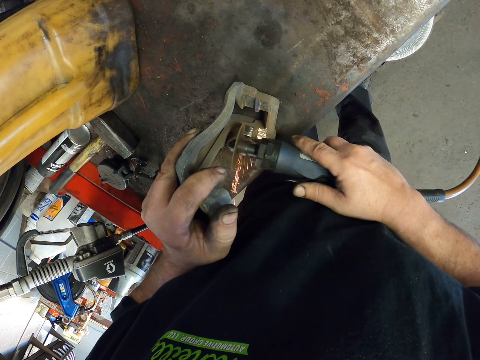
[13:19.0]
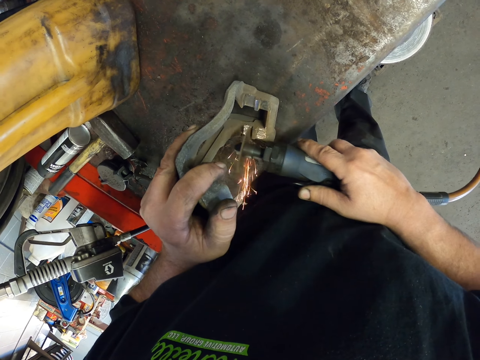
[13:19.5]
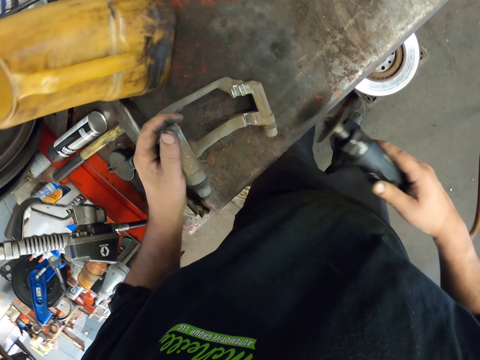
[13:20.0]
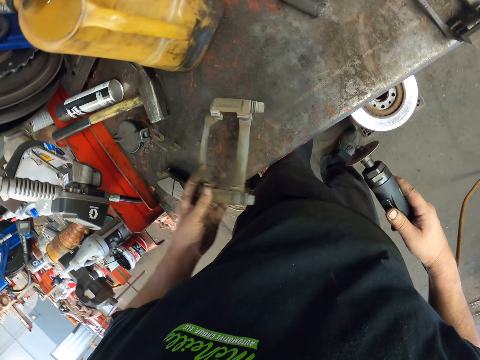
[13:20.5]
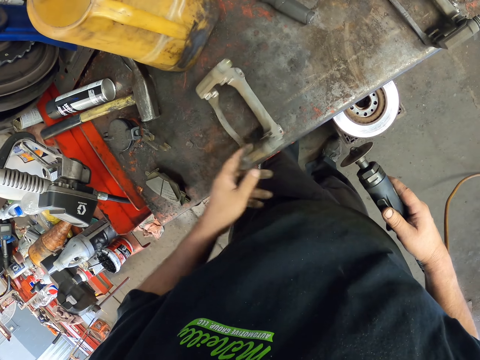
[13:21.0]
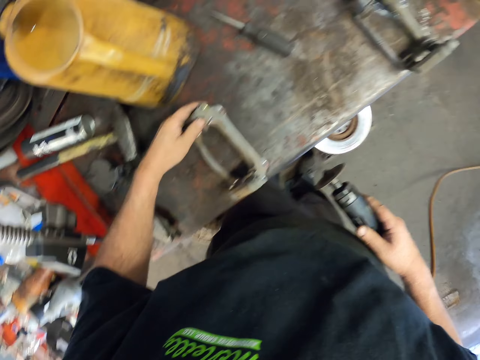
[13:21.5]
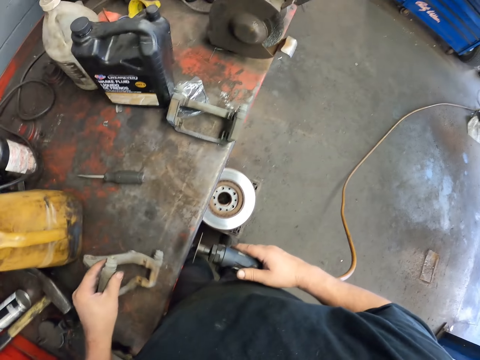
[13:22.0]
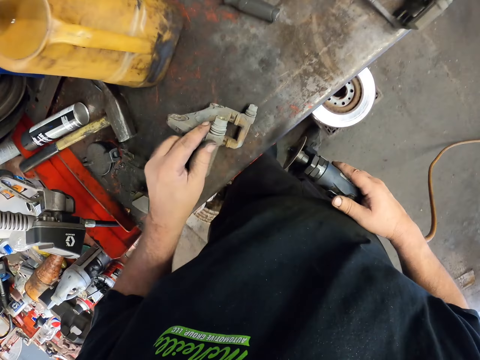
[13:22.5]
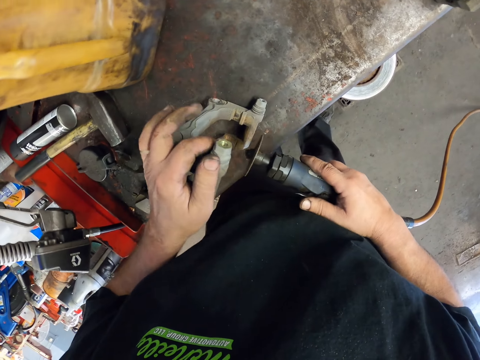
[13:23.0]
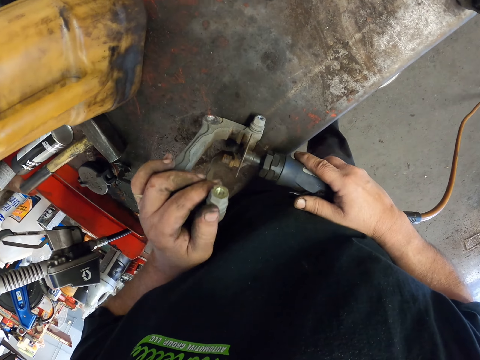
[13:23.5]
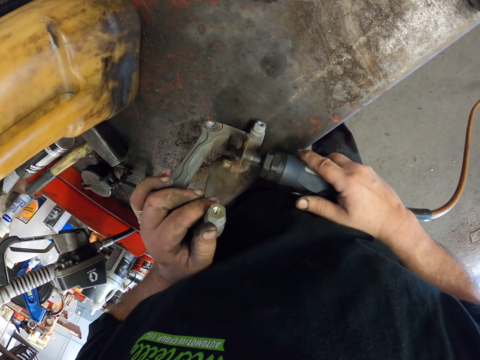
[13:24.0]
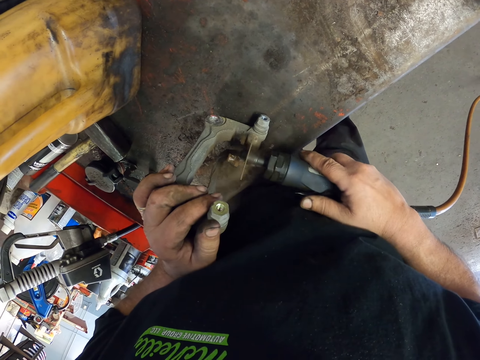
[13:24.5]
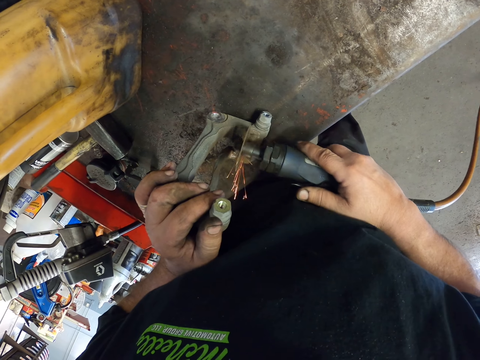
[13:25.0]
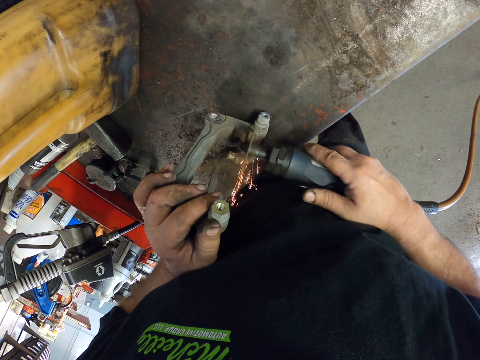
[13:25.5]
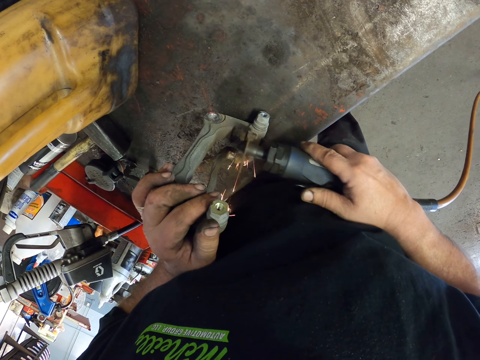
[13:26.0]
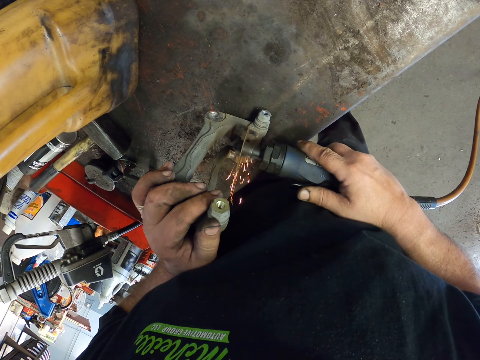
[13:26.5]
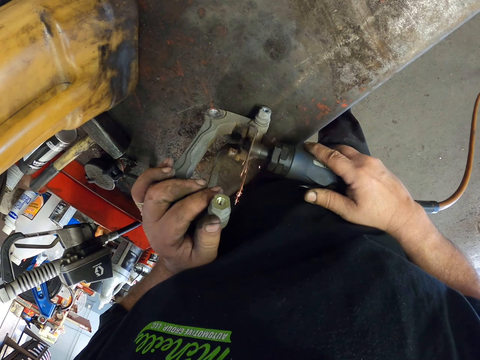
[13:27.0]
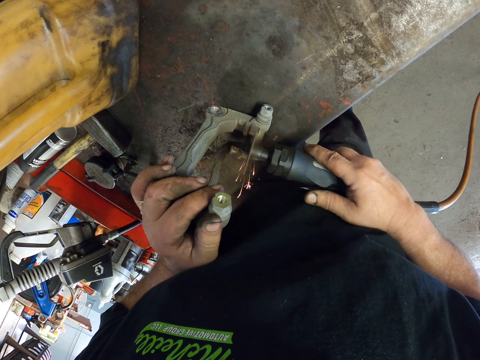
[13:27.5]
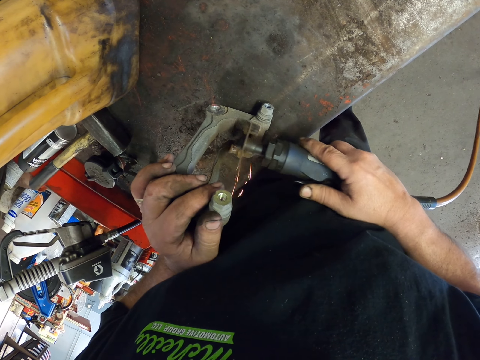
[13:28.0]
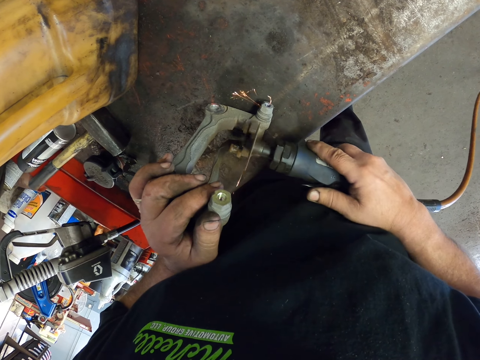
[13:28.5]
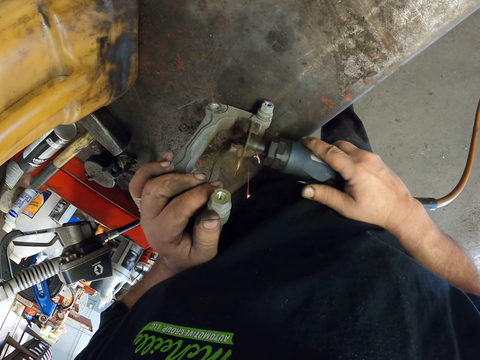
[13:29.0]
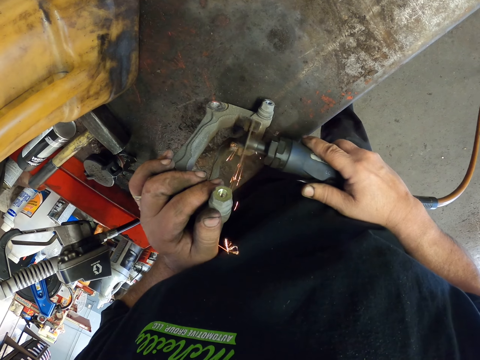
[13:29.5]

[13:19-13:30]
The camera wearer turns the brake caliper mount around. They grind the brake caliper mount with the grinder.

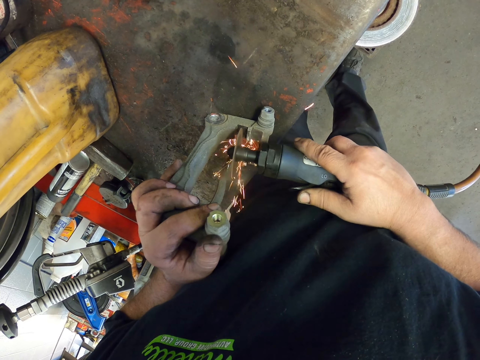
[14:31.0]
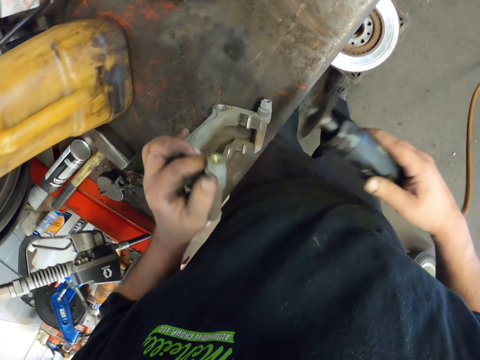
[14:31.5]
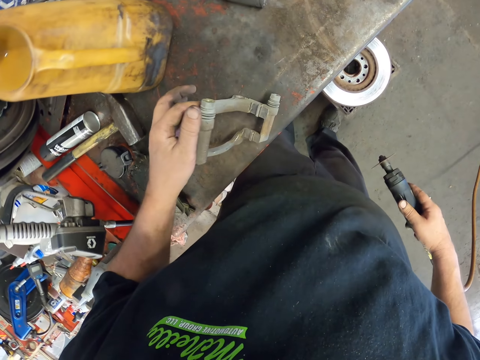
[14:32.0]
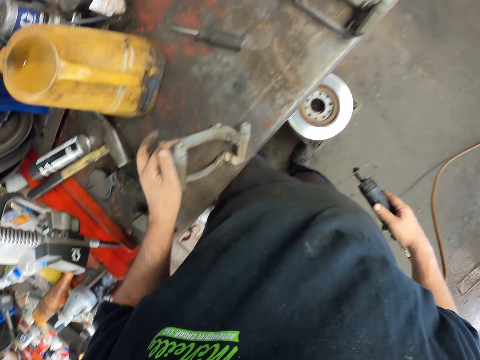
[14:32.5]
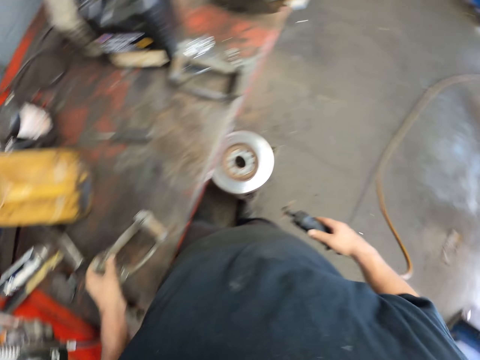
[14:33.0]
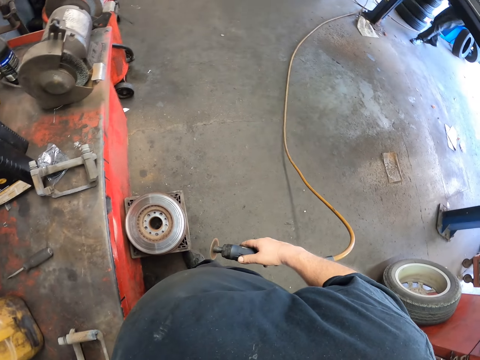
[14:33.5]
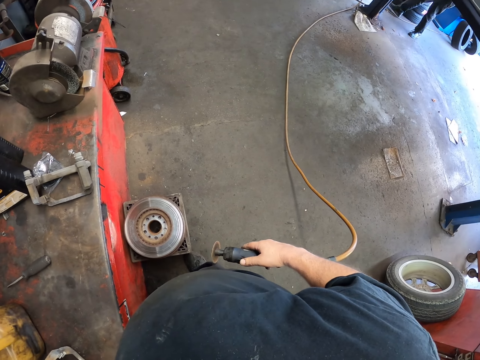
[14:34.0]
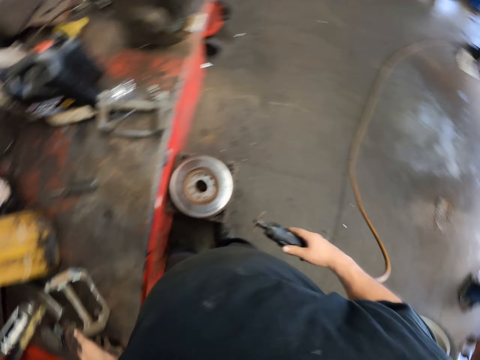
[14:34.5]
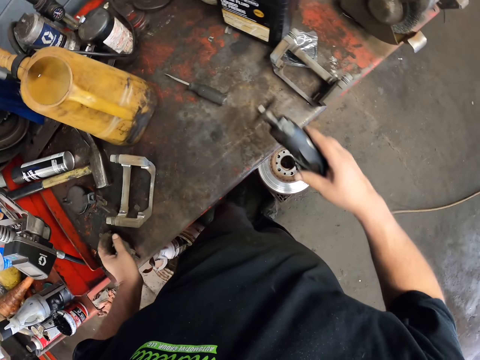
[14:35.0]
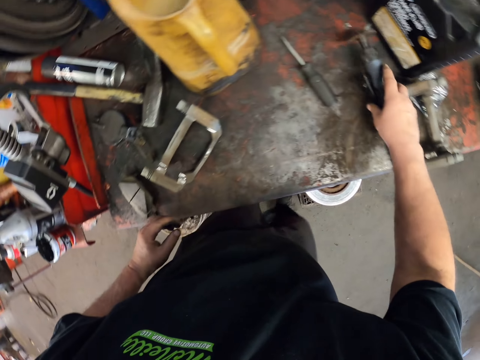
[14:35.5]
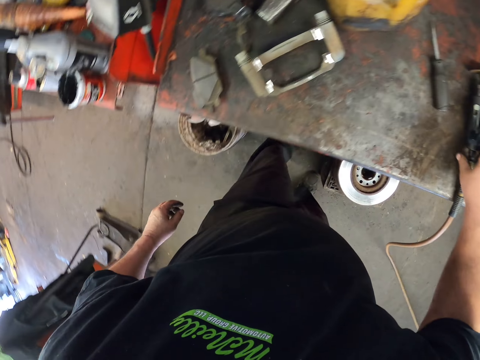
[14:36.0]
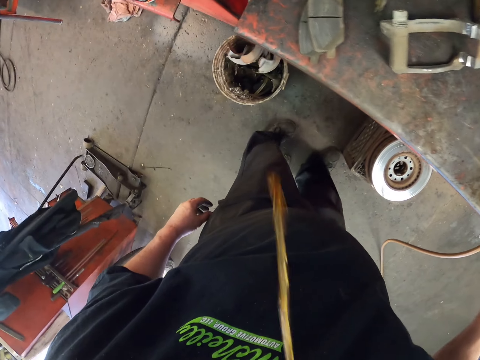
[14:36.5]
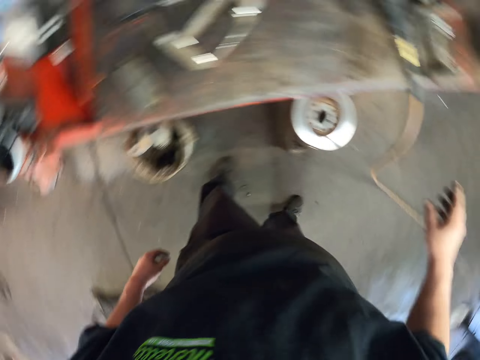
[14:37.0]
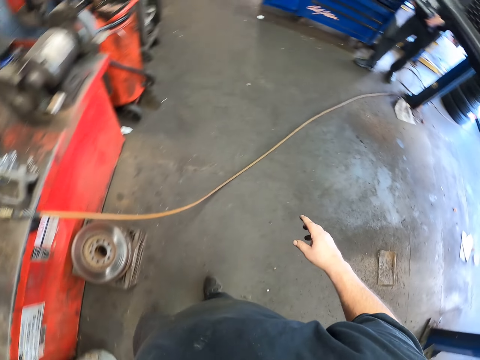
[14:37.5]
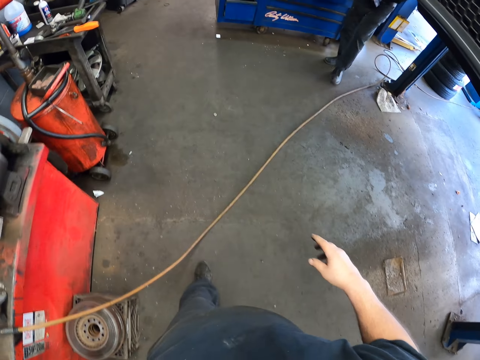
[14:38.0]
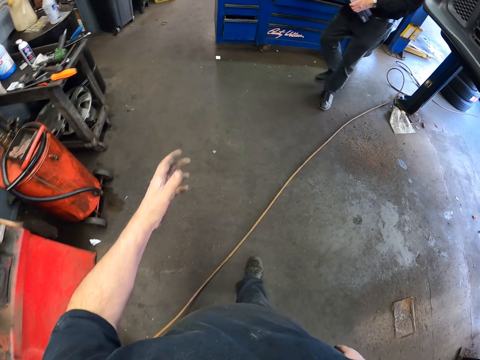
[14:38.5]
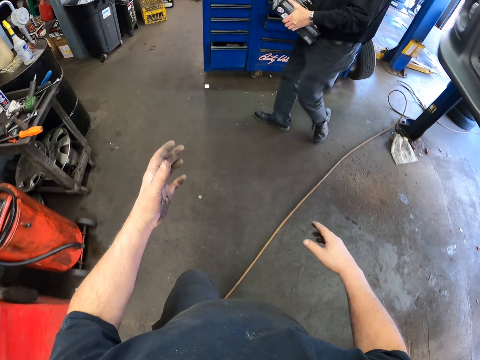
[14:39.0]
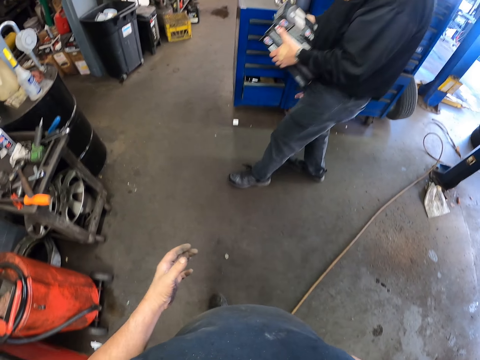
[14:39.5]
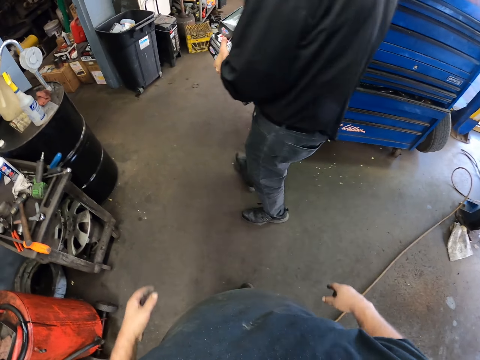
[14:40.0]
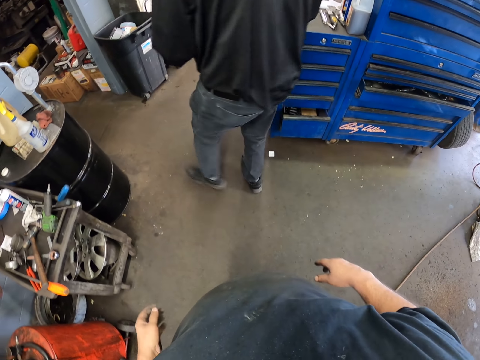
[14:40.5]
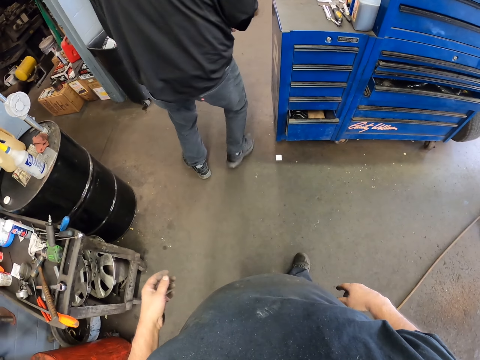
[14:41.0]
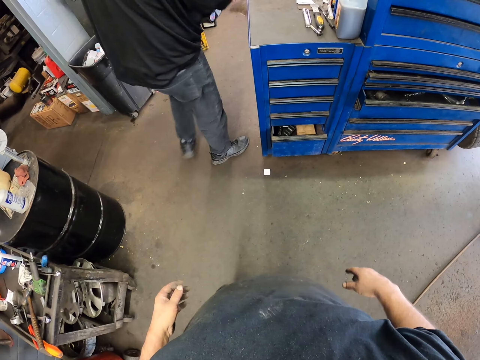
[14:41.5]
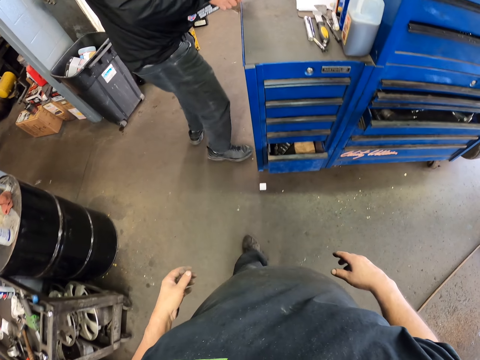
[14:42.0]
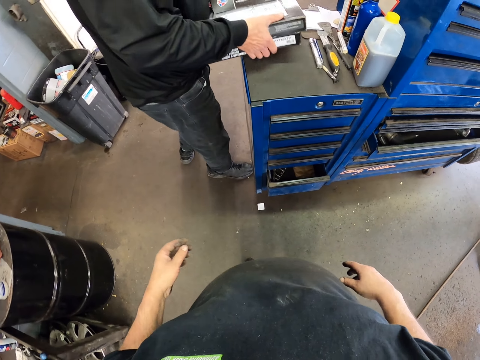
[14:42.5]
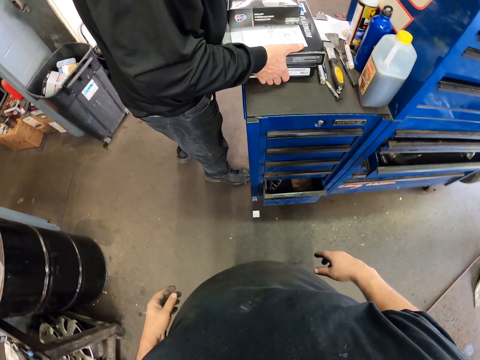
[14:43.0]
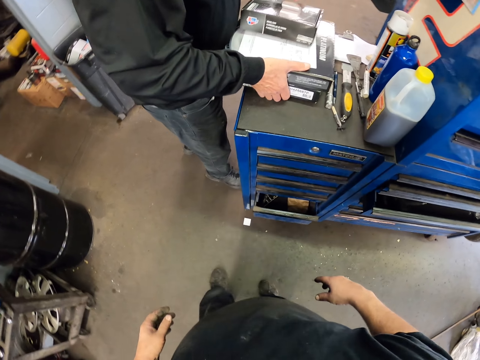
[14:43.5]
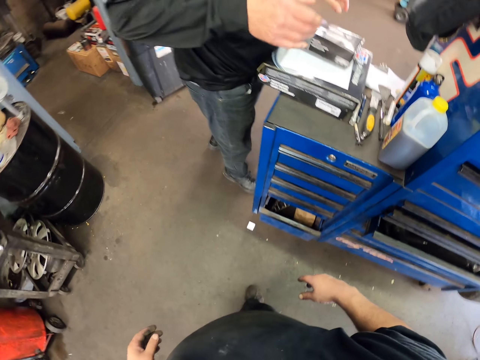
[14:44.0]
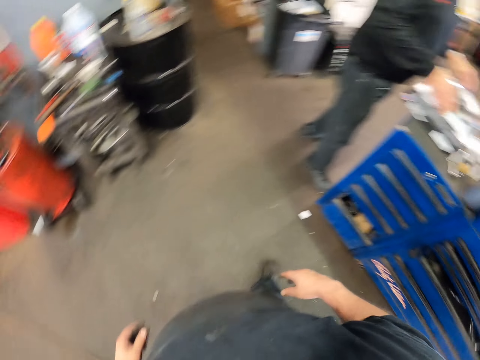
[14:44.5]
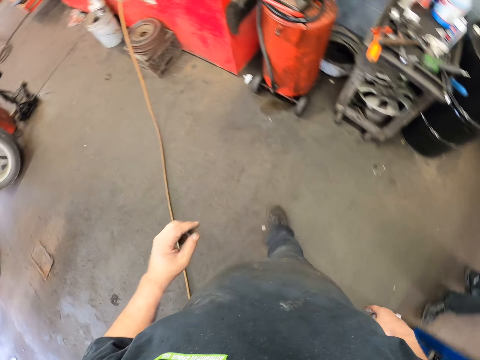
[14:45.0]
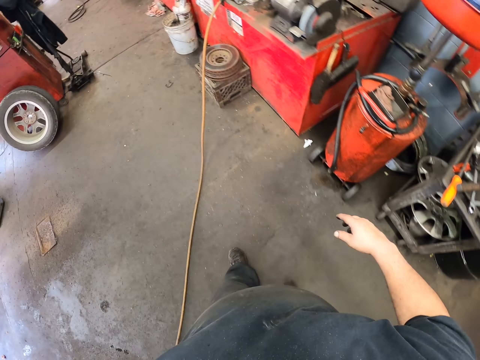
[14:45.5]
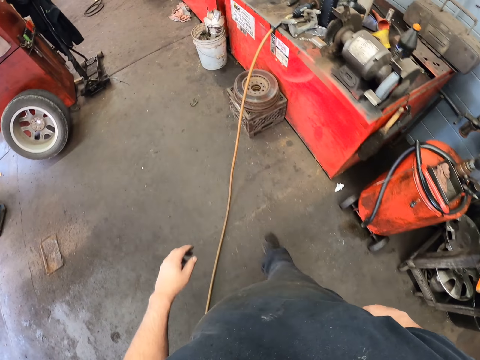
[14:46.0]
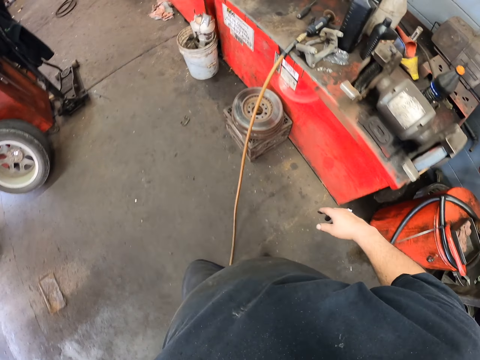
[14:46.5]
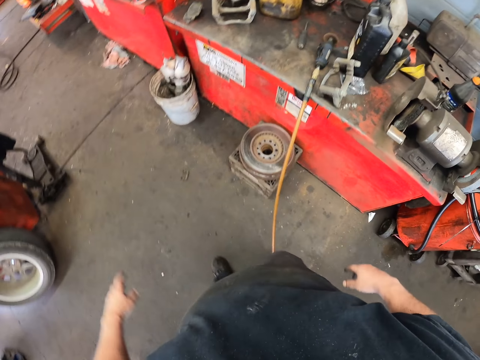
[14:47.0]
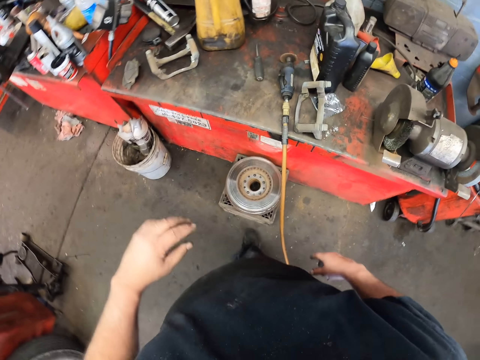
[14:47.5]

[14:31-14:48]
The camera wearer stares at something. They look around the room. They put the metal grinder on the metal structure or table. They spit in a bucket. They walk around the room. A man walks around the room. The man puts the boxes on the table. The camera wearer walks around the room.
